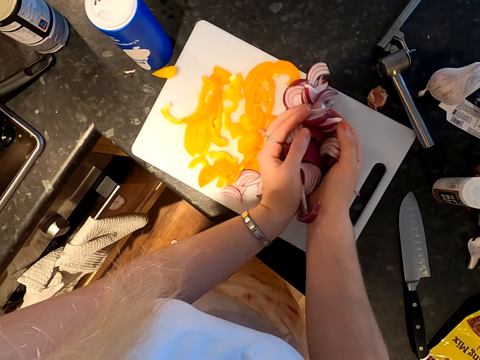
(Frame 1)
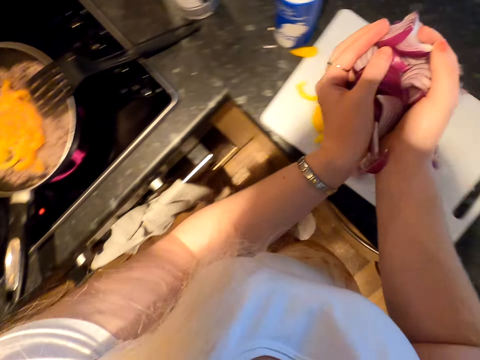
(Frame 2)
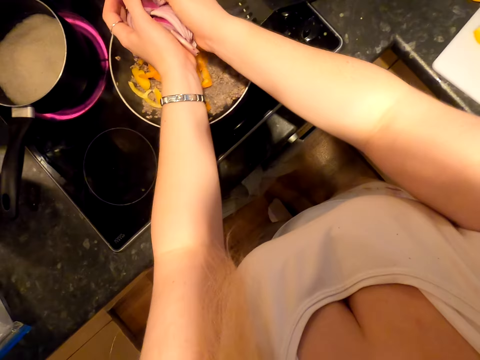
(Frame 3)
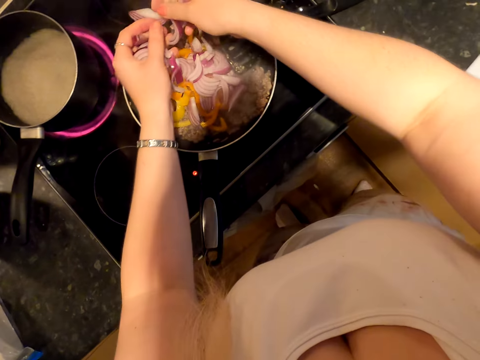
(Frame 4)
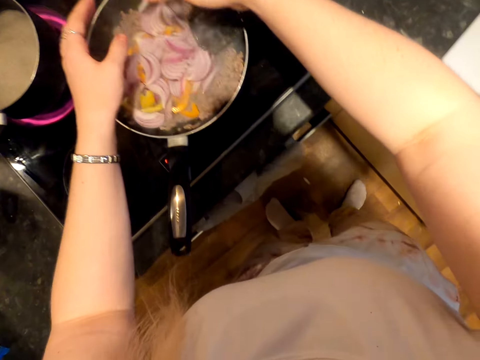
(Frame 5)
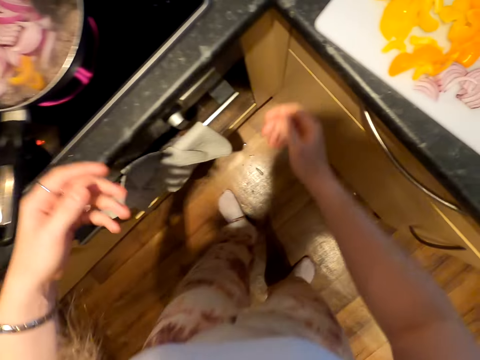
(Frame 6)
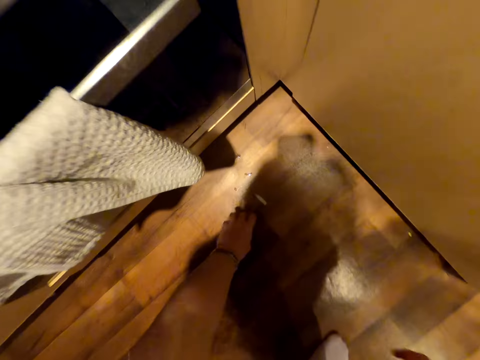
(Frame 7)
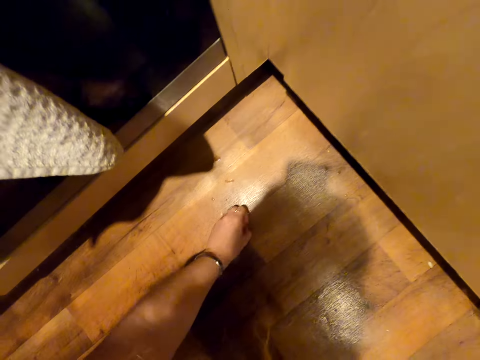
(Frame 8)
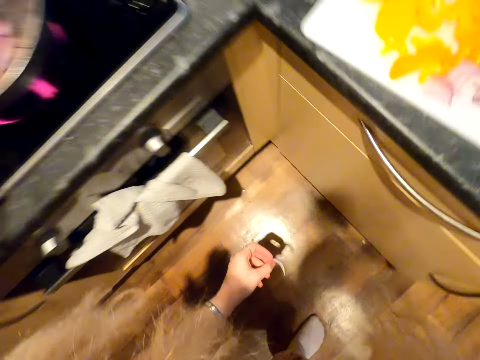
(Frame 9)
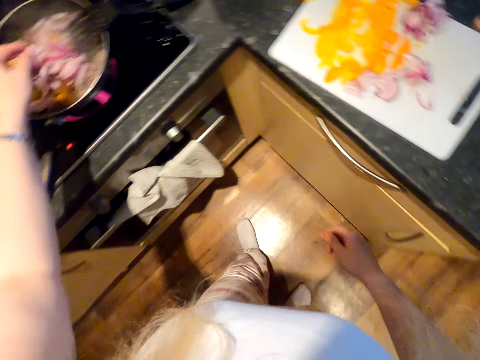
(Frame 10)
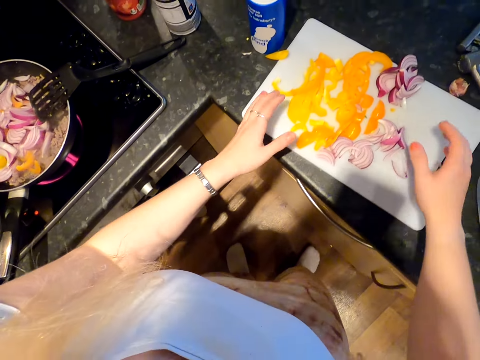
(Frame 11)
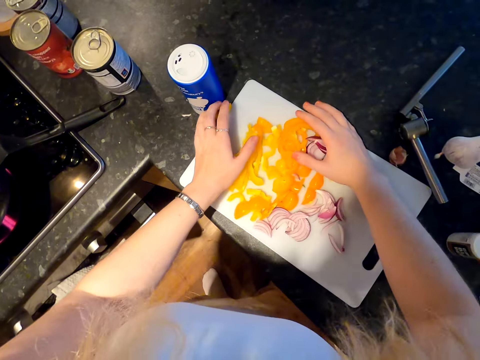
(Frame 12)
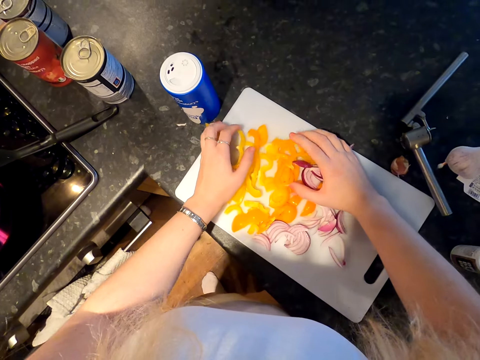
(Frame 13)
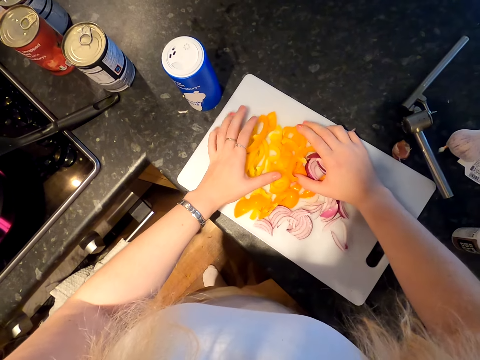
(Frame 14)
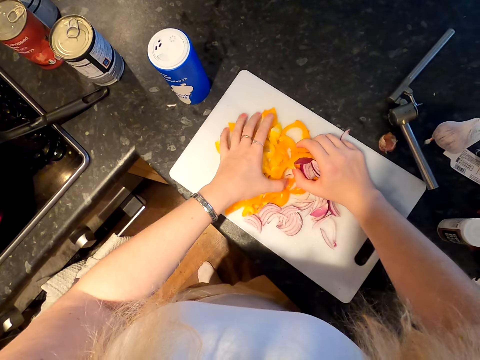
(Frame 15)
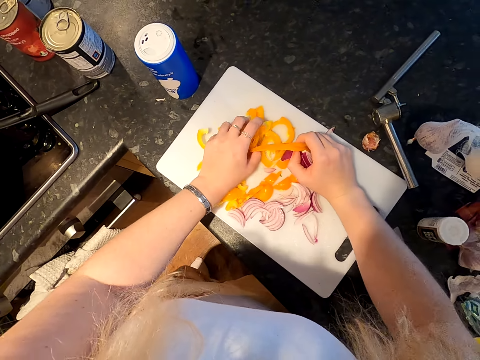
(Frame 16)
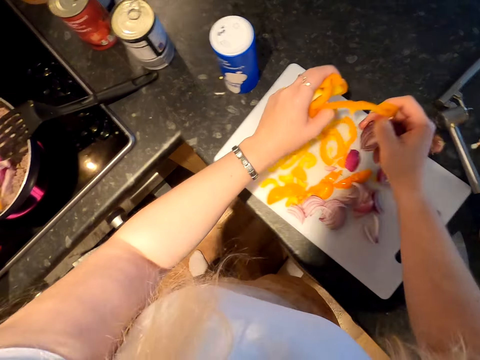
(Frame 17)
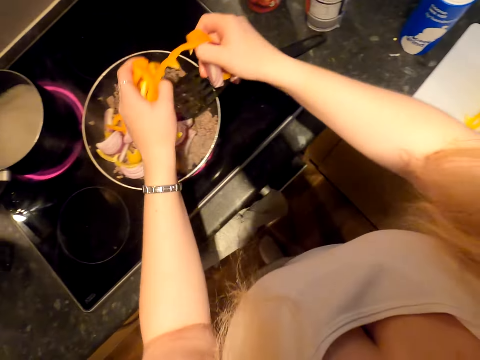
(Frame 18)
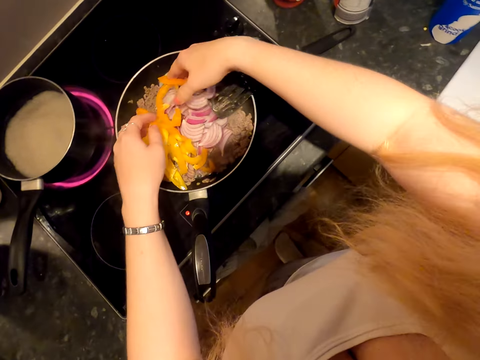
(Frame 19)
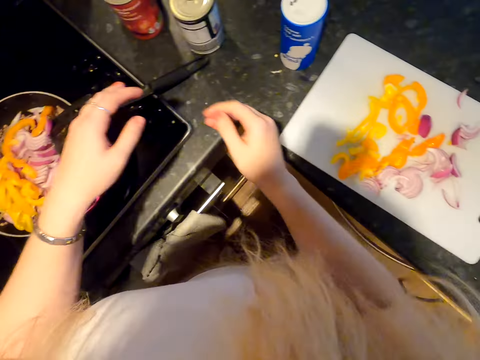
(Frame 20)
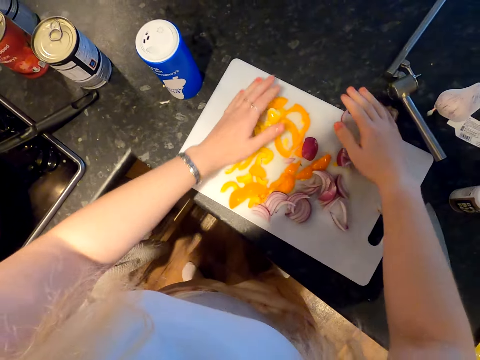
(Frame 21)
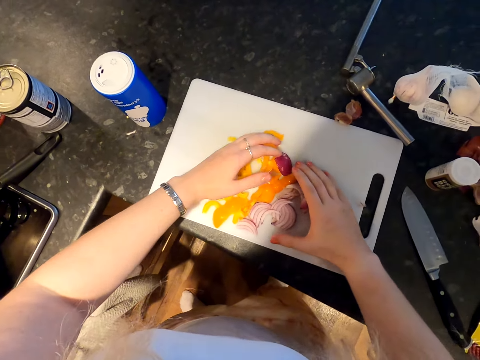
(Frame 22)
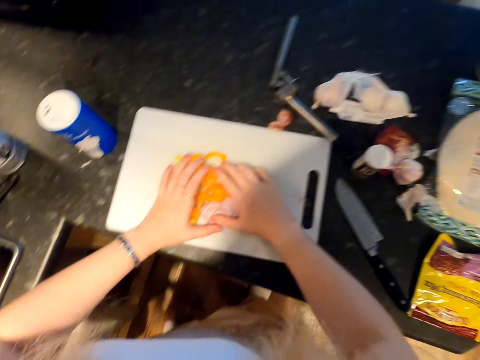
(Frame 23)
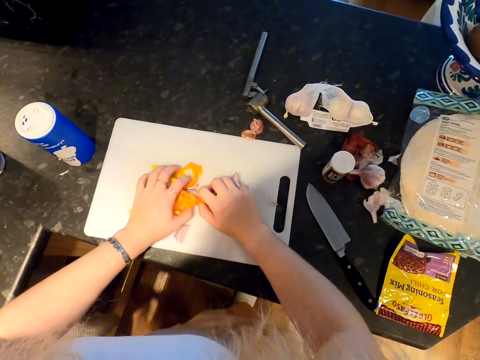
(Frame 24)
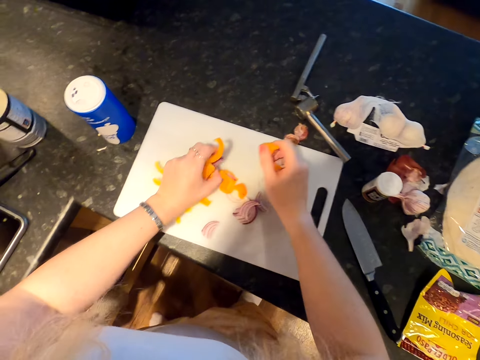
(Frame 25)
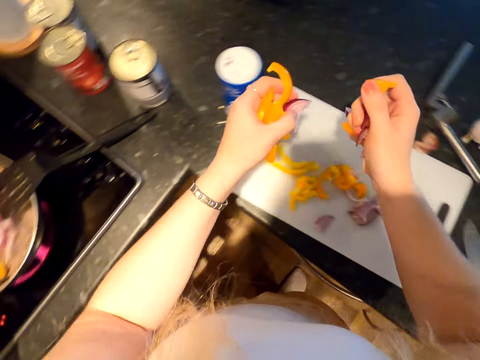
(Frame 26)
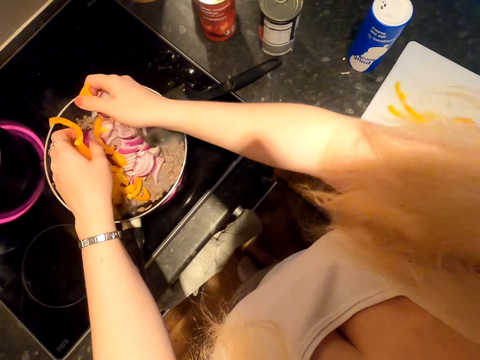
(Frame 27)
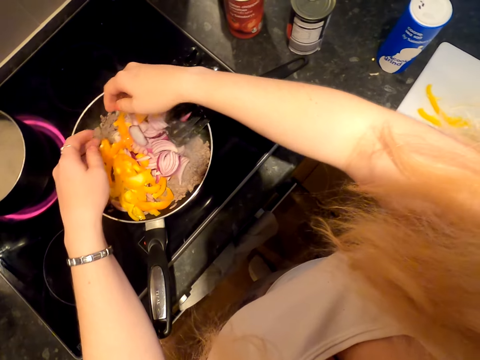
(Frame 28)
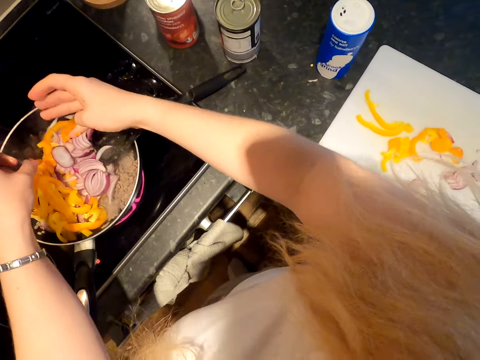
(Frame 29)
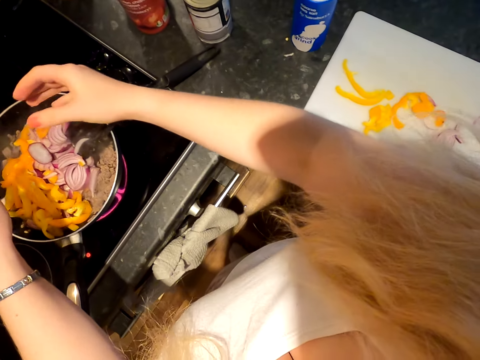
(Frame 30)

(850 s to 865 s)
The camera wearer collects onions. They drop the onions in the pan. They pick up an onion. They drop the onion in the pan. They gather vegetables. They collect vegetables. They drop the vegetables in the pan. They gather vegetables. They collect vegetables. They drop the vegetables in the pan.

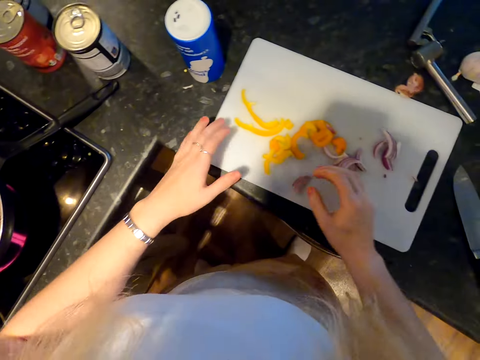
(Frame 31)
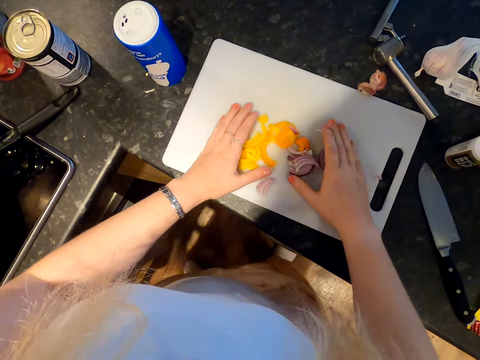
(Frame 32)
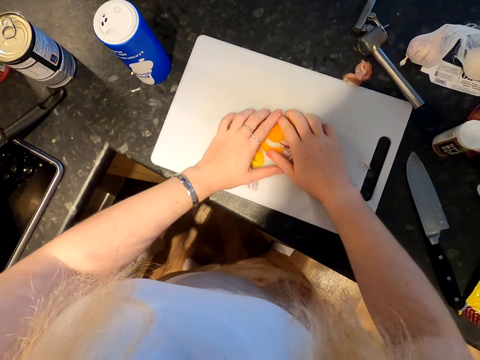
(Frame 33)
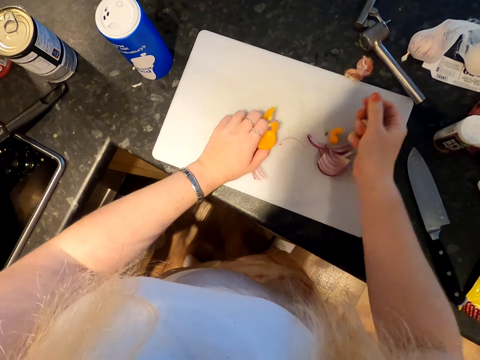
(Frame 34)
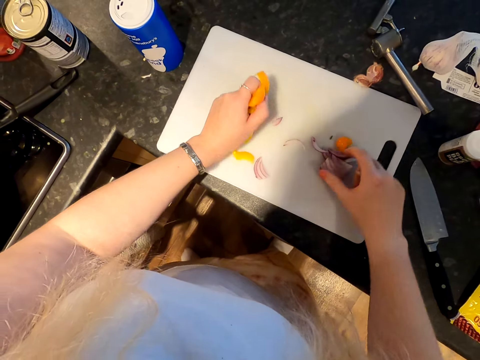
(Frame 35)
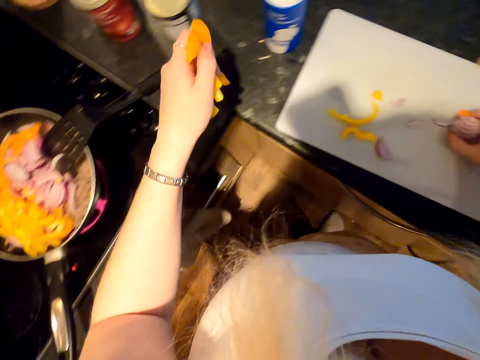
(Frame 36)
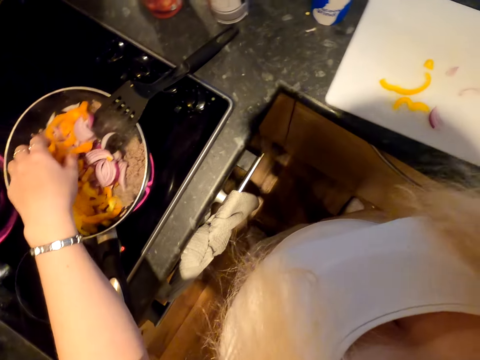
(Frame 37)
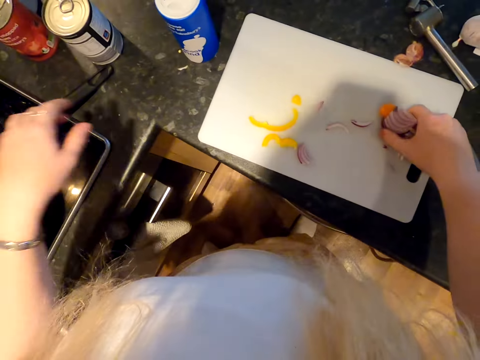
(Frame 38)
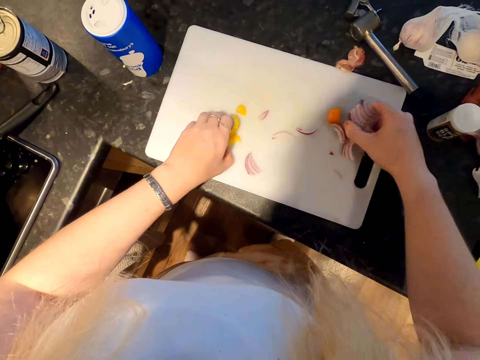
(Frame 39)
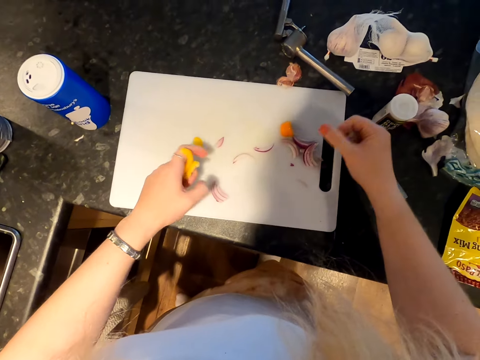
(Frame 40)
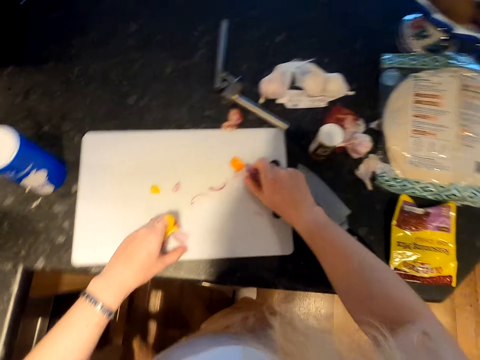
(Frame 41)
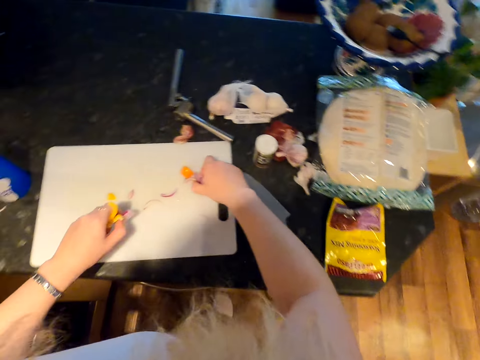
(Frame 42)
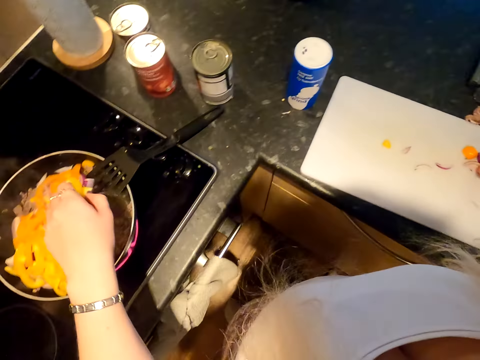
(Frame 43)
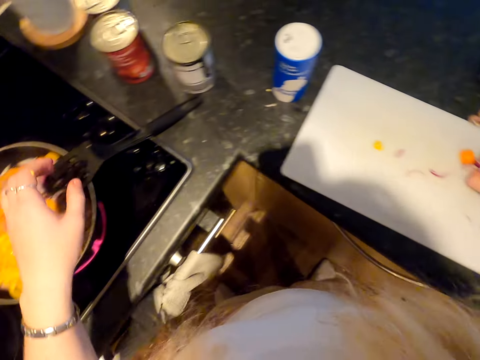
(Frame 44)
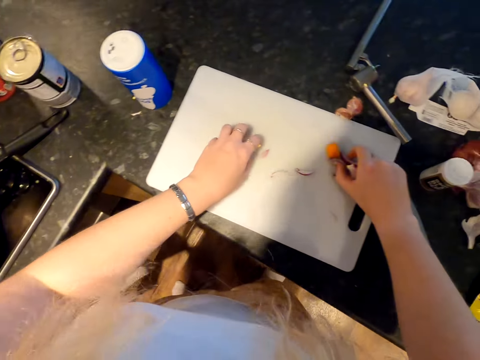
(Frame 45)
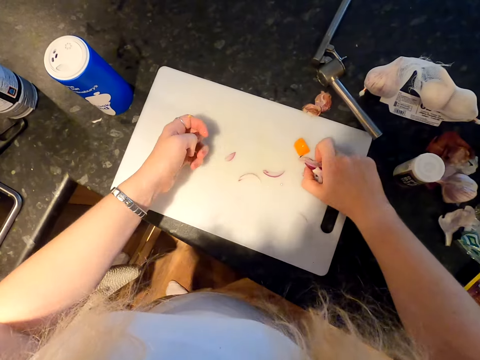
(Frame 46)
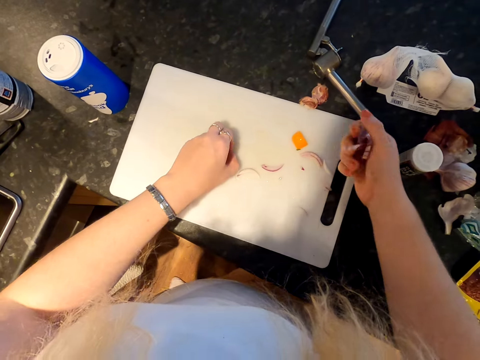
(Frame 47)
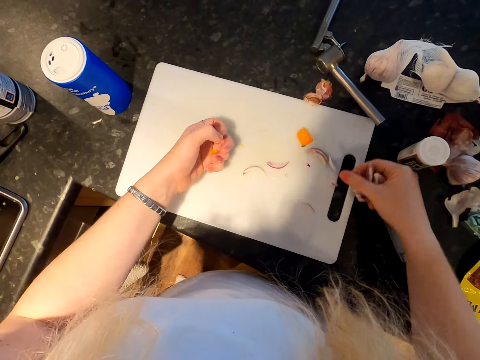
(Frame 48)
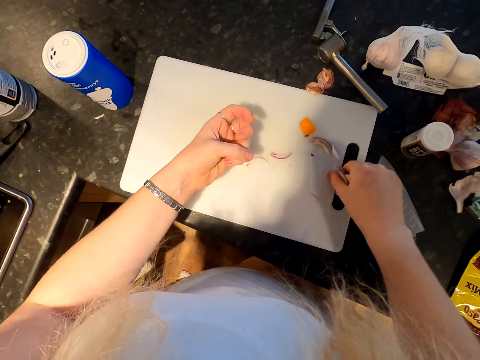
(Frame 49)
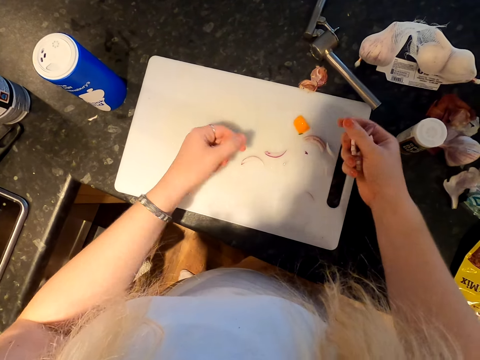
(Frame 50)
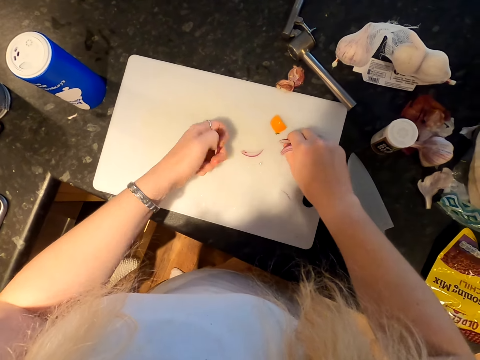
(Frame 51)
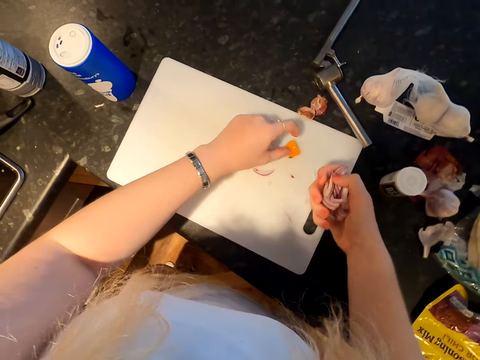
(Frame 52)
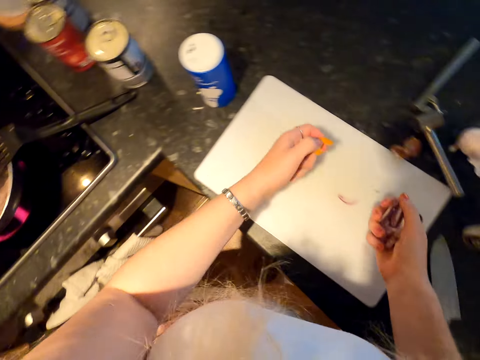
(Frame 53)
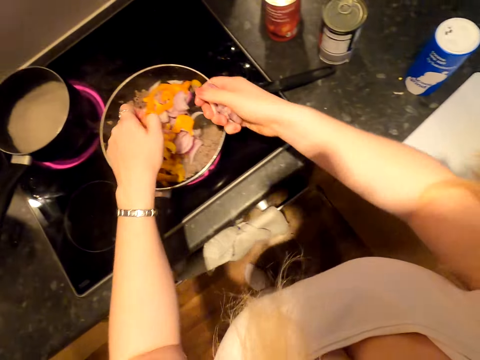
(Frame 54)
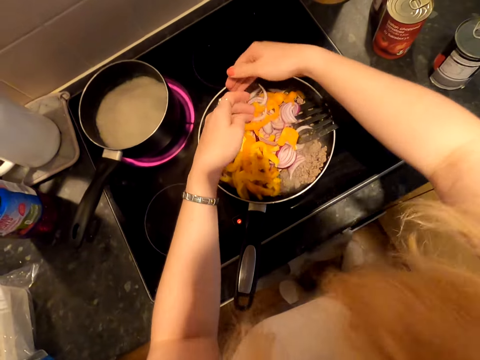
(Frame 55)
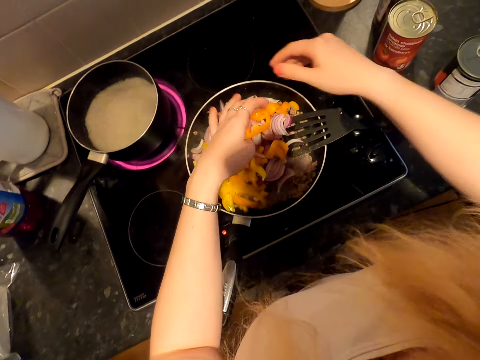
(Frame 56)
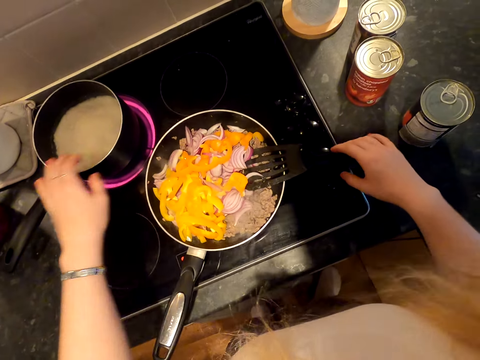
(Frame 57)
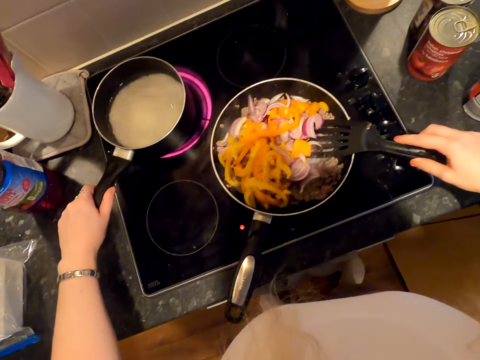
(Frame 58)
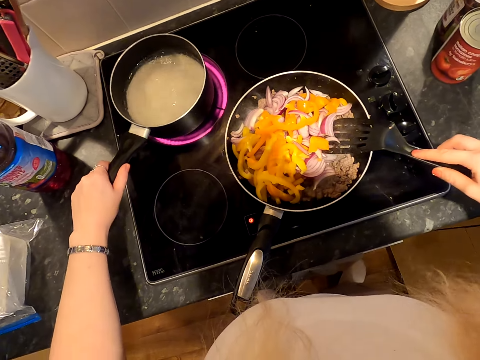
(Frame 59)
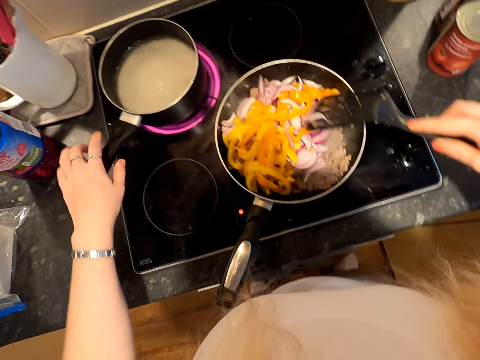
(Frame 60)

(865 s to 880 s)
The camera wearer collects vegetables. They drop the vegetables in the pan. They collect vegetables. They drop the vegetables in the pan. They collect vegetables. They drop the vegetables in the pan. They pick up a cooking spoon. They shake the cooking pot.
